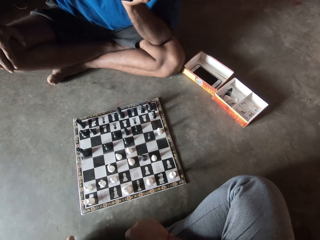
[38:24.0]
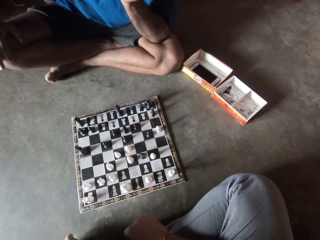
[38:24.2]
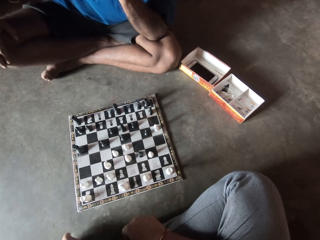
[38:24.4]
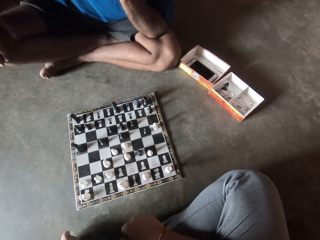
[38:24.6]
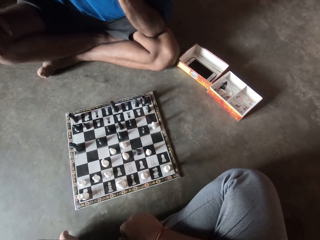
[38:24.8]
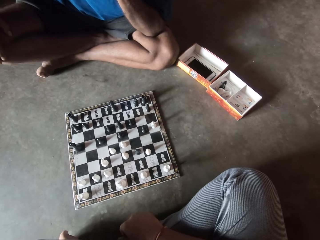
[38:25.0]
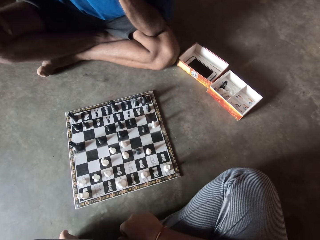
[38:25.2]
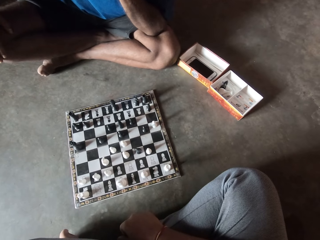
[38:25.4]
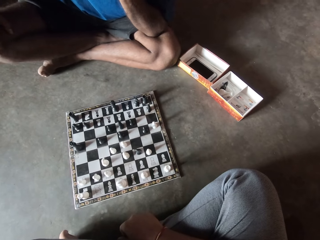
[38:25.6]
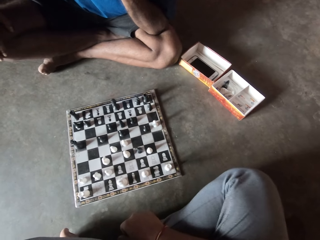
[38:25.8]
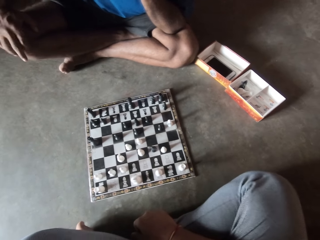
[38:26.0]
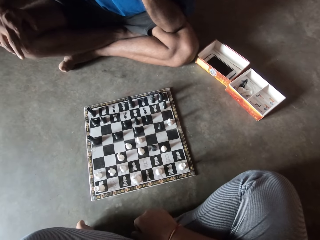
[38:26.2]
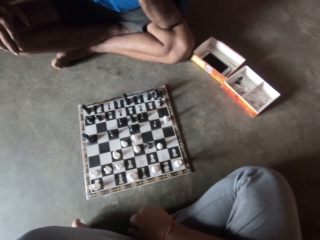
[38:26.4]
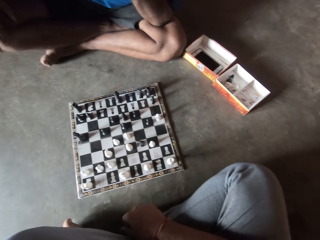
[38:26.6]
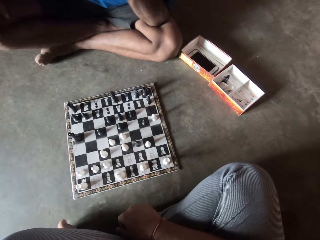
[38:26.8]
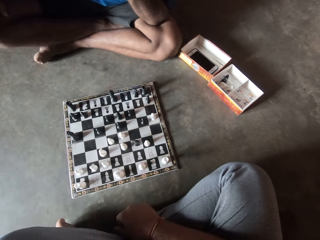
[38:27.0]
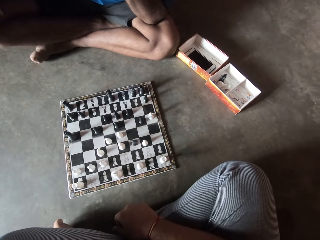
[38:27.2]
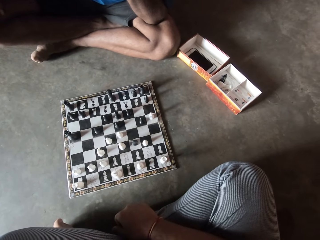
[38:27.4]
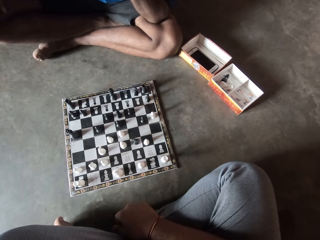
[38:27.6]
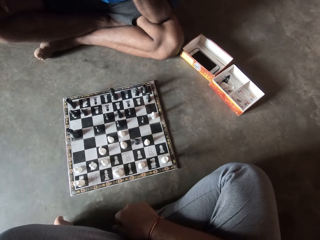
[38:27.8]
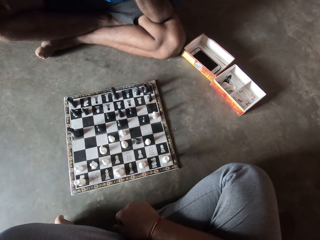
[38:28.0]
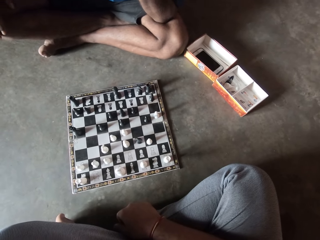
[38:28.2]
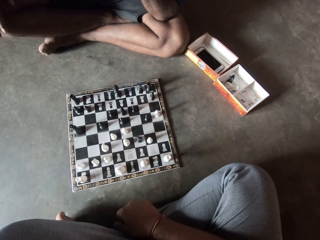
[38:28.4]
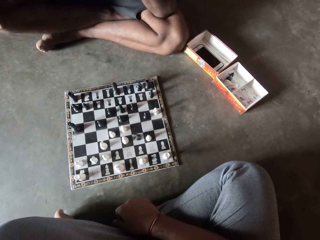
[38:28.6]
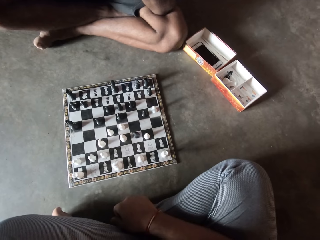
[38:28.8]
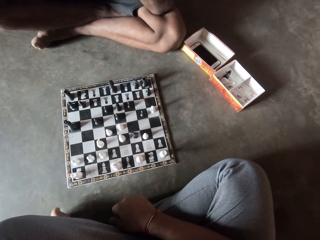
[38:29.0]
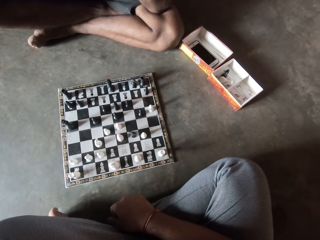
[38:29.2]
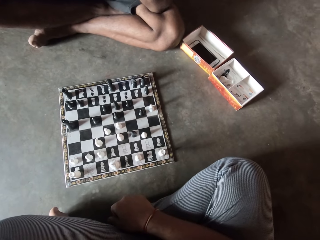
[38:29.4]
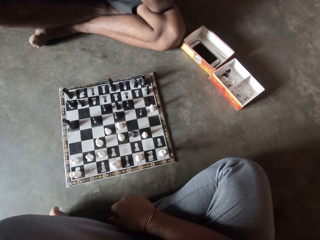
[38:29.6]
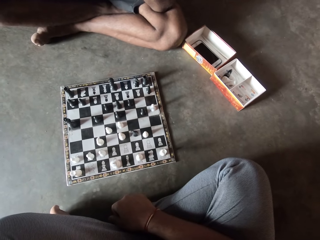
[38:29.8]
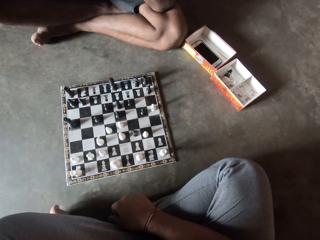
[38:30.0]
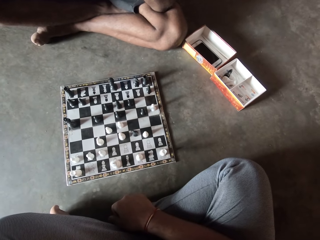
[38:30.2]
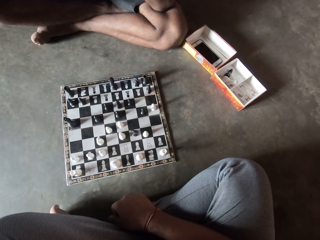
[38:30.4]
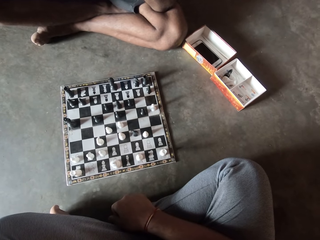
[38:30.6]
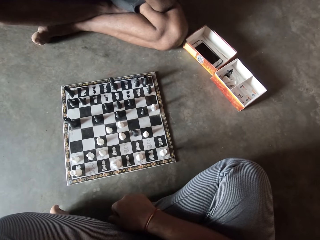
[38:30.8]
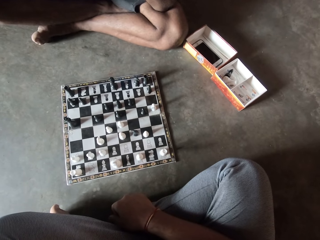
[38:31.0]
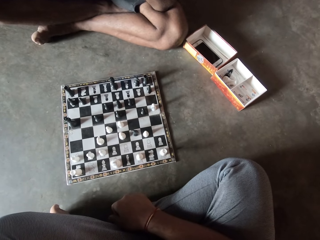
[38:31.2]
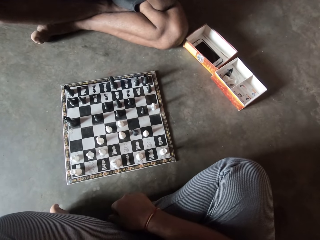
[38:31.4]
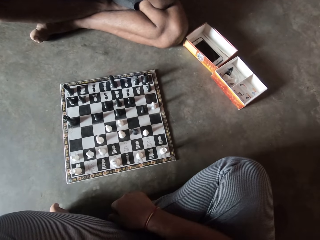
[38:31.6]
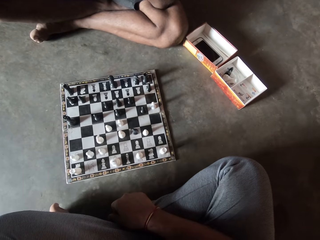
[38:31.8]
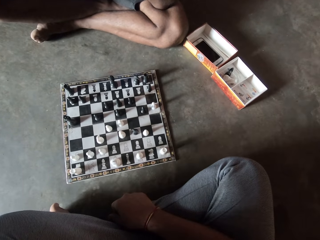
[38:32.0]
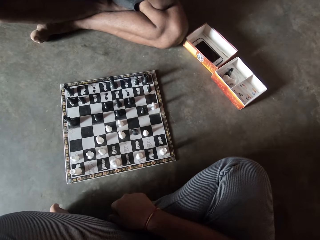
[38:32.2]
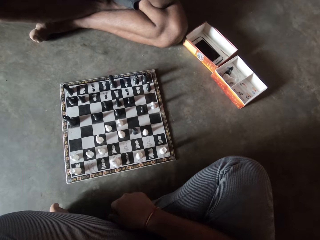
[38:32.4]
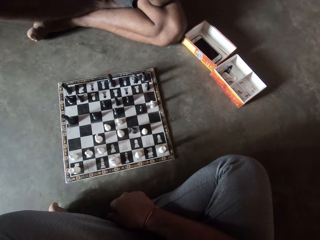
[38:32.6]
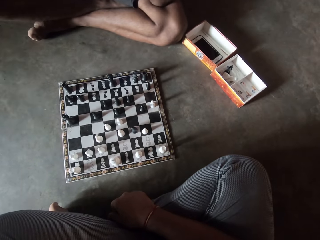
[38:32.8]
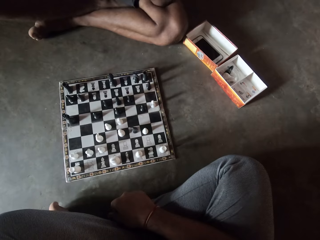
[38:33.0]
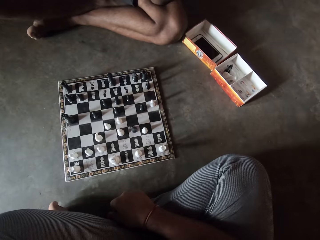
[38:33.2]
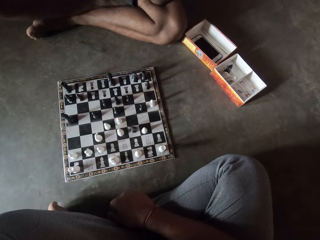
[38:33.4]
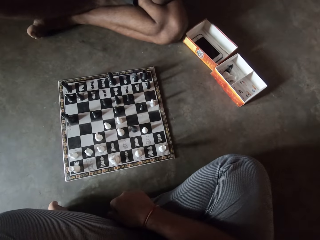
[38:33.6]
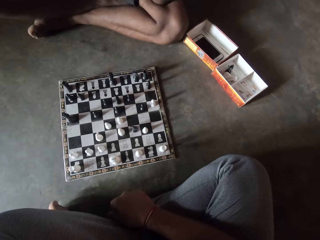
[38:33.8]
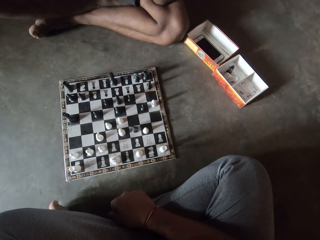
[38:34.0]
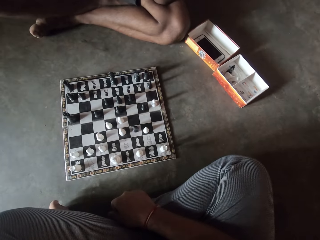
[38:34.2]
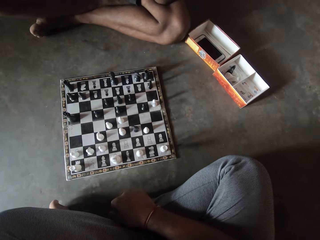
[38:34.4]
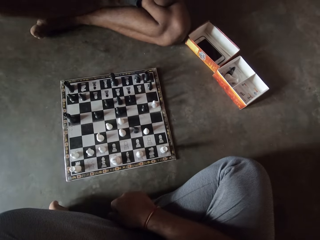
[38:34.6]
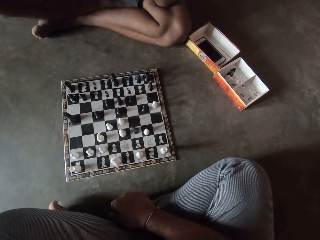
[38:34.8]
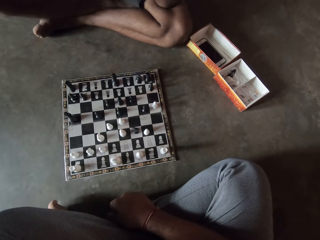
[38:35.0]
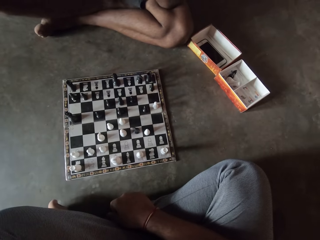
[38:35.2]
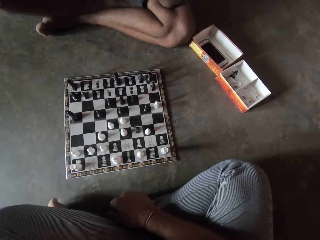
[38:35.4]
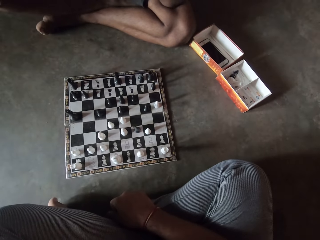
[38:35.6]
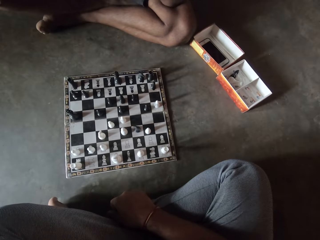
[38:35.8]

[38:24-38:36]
A man taps his knee.

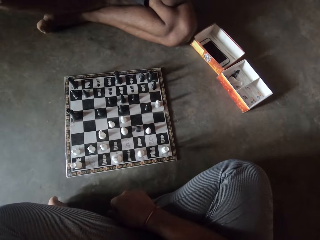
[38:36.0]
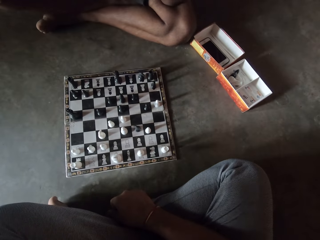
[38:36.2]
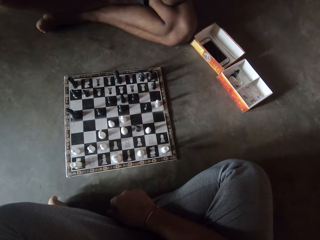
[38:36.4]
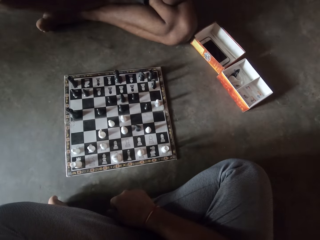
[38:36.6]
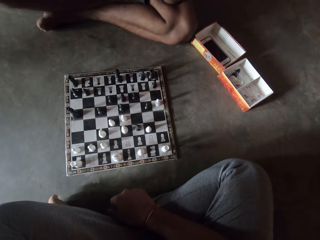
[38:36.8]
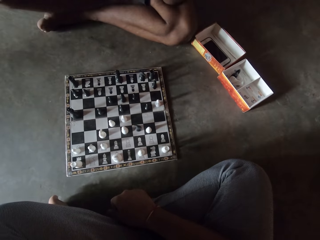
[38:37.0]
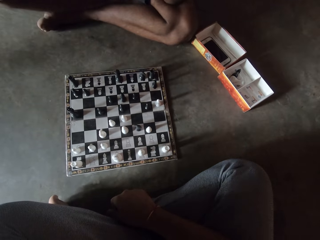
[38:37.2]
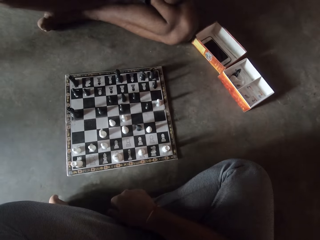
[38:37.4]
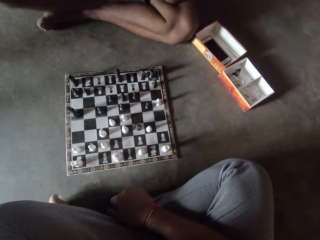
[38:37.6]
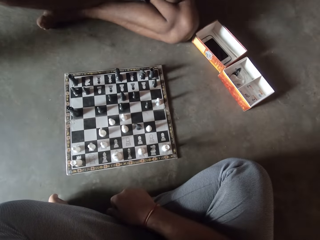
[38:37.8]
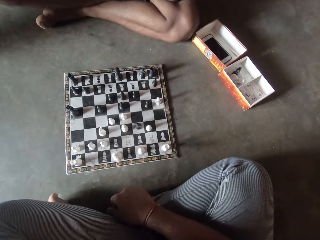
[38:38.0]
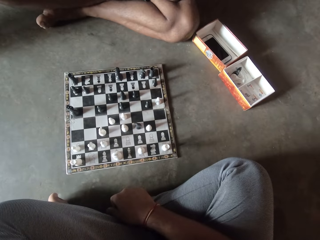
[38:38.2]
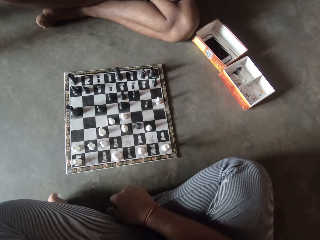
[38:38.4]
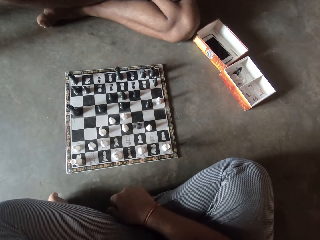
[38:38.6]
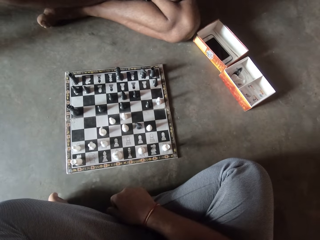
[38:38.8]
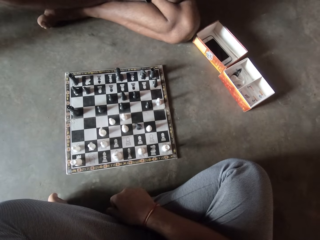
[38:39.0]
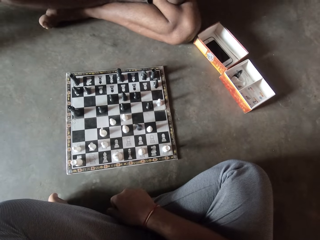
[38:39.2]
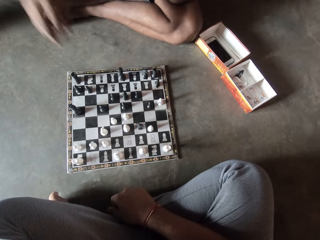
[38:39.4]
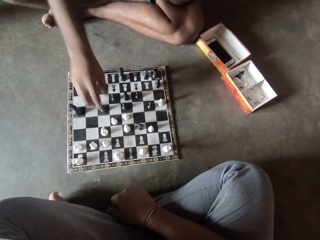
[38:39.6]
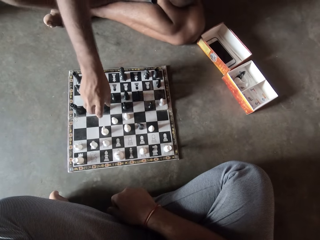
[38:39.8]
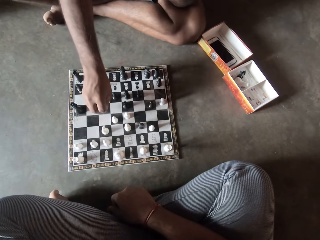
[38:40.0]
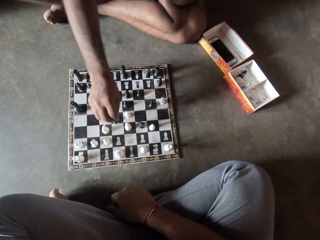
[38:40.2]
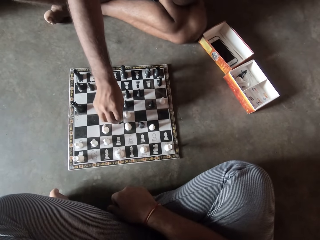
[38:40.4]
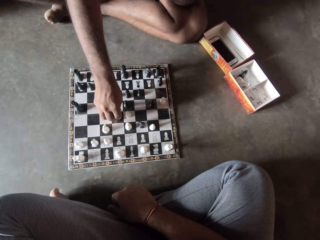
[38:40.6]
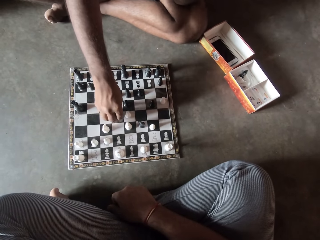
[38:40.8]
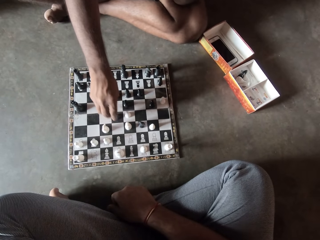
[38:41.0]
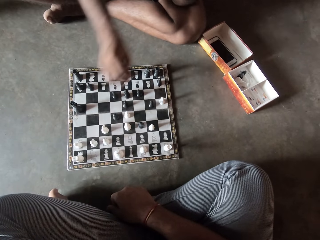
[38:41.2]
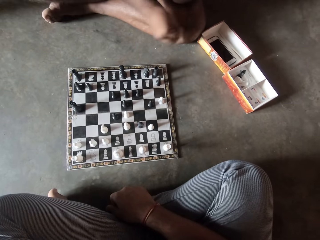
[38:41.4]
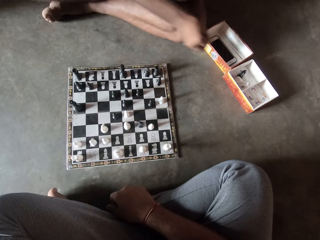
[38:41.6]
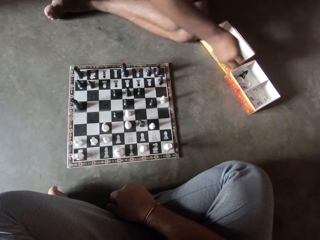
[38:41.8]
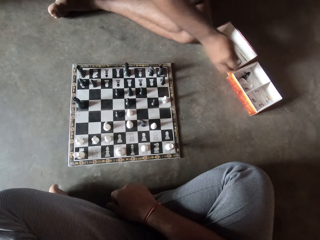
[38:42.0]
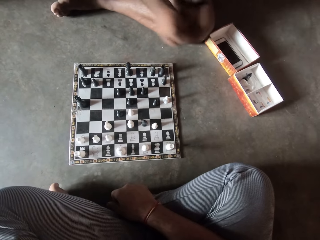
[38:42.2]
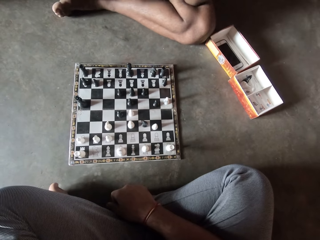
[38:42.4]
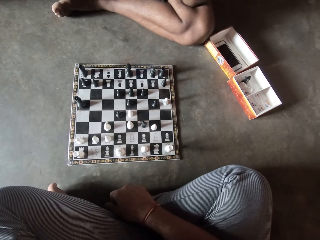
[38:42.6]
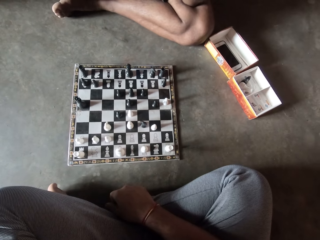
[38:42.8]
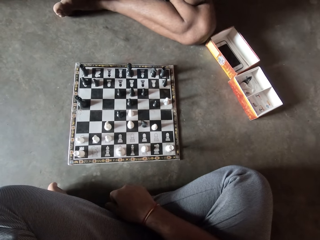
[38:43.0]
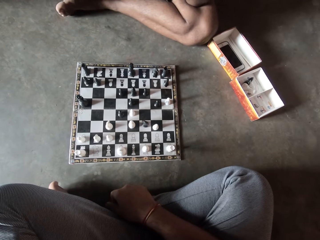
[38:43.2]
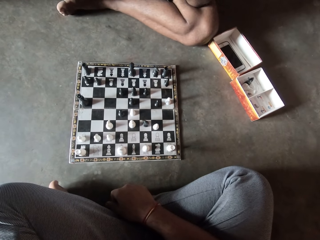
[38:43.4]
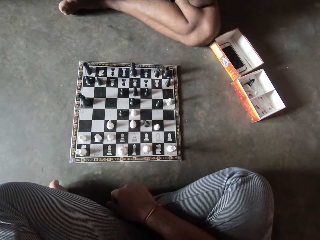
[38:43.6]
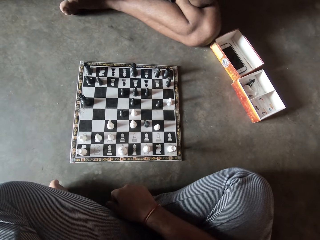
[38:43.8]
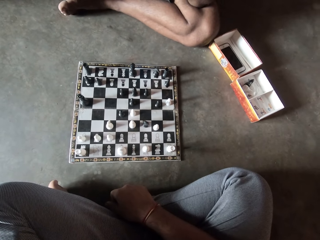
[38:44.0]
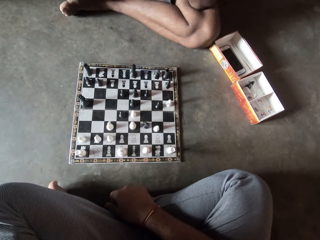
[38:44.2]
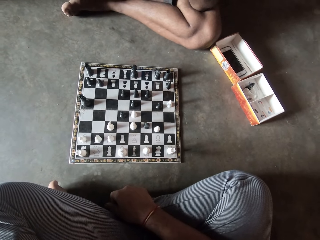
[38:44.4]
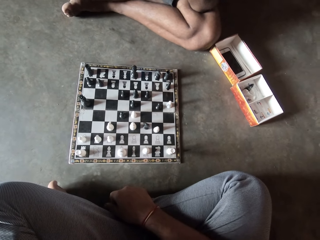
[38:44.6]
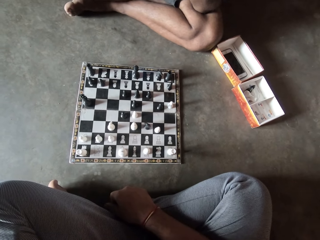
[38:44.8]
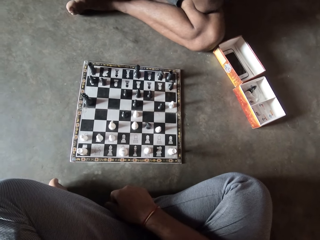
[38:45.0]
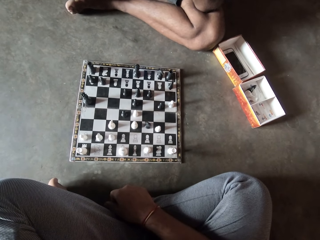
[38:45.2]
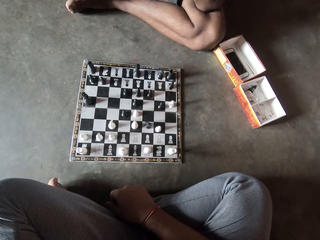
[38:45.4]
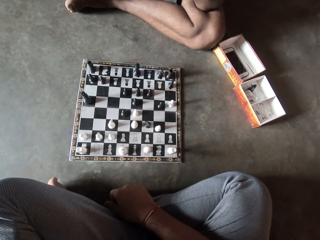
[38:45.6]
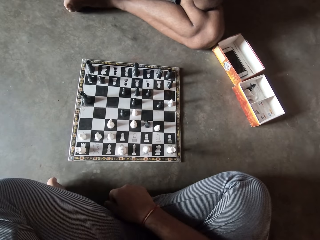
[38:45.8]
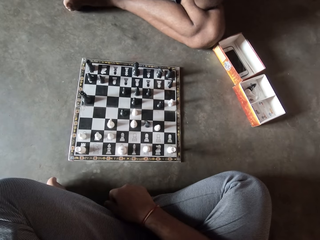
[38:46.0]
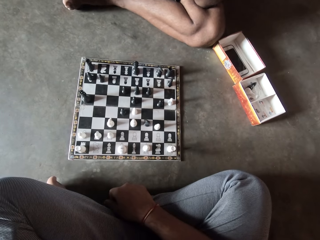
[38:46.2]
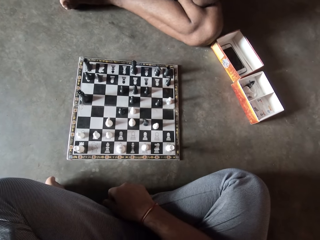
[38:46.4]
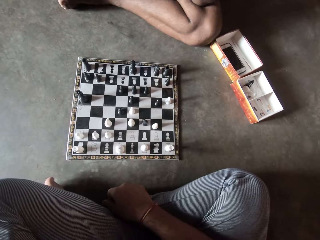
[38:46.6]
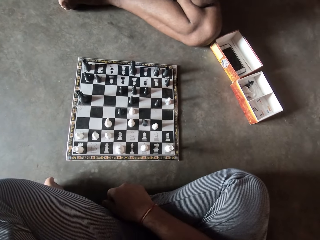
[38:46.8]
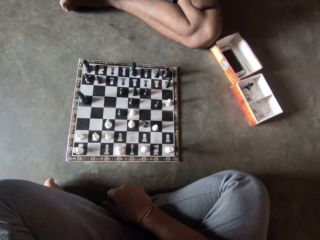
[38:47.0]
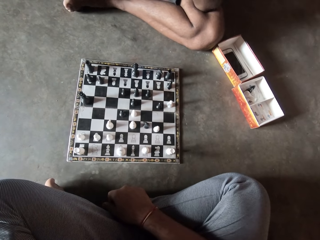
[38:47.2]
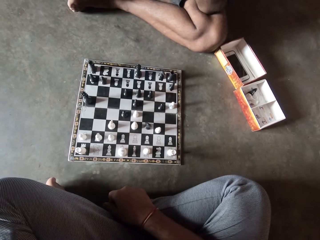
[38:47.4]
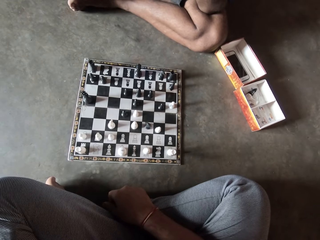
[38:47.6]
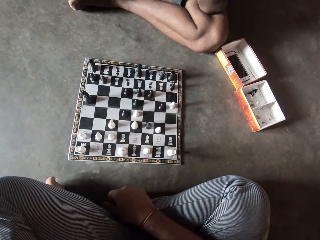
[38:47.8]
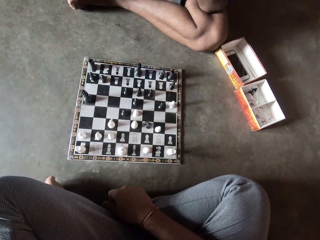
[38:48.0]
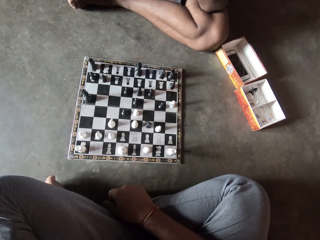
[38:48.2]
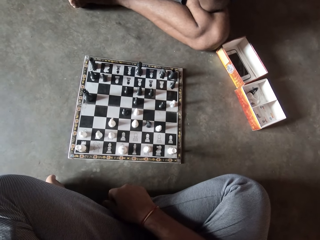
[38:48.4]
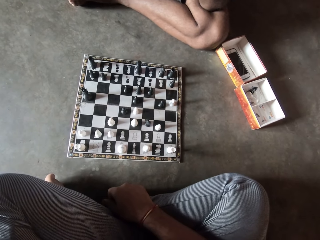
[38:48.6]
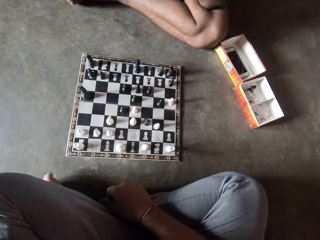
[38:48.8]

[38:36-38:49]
A man moves another black chess piece on the chess board. The man removes a white chess piece from the chess board. The man drops the white chess piece in a small container.
